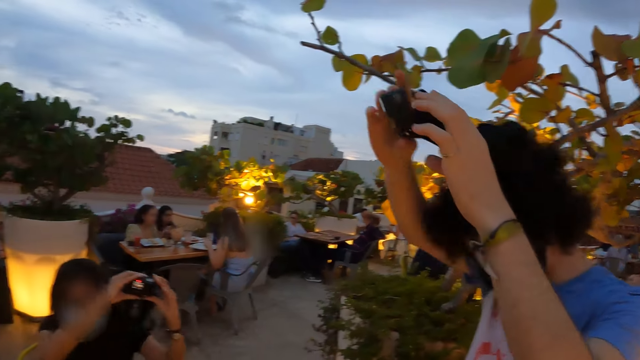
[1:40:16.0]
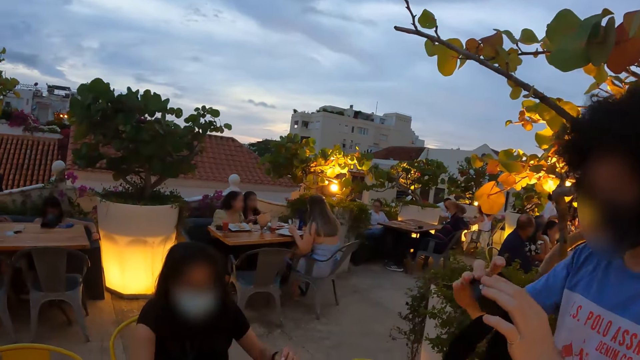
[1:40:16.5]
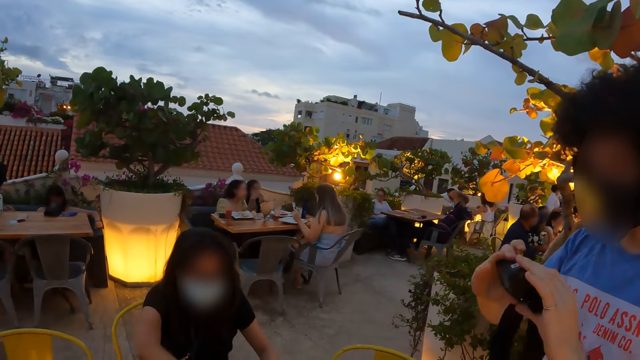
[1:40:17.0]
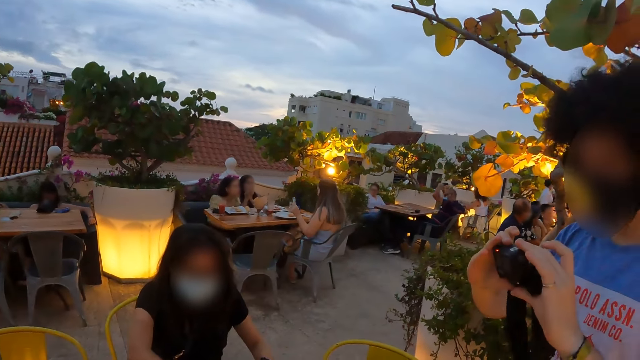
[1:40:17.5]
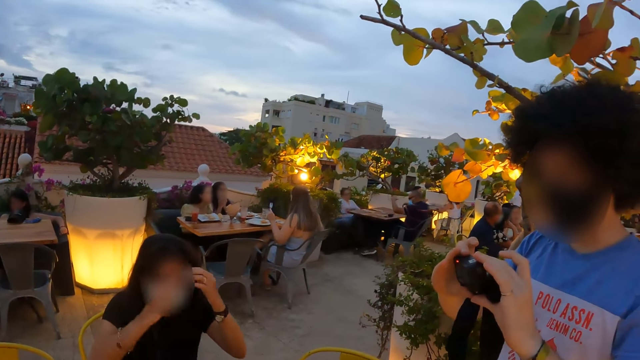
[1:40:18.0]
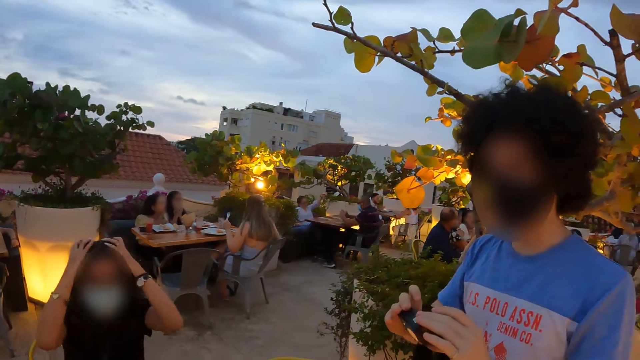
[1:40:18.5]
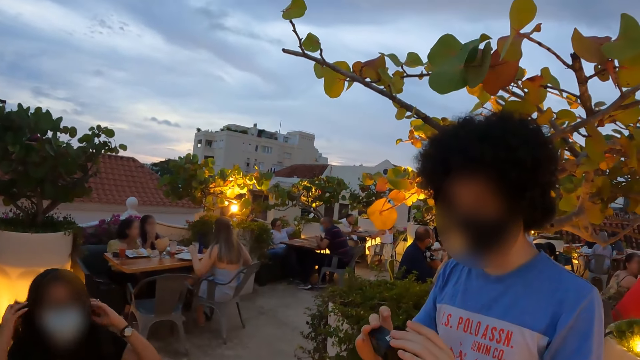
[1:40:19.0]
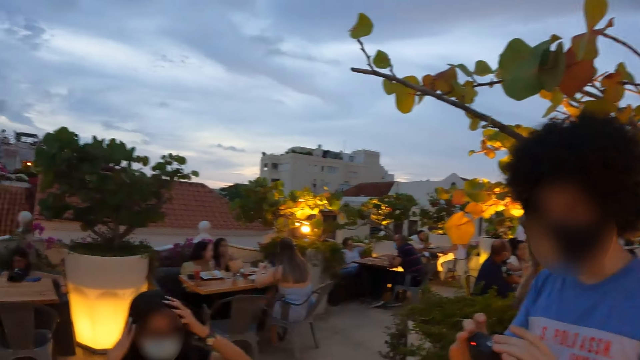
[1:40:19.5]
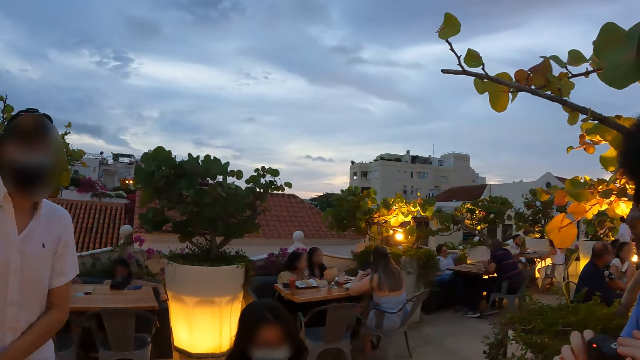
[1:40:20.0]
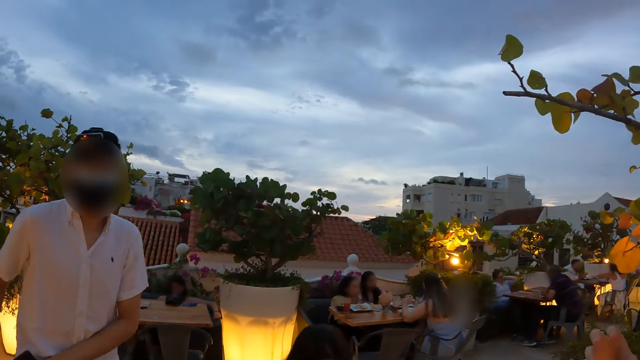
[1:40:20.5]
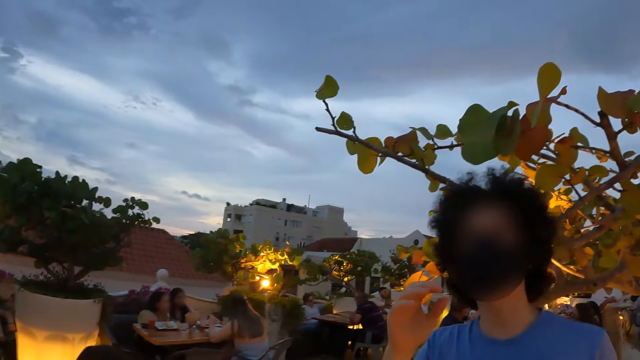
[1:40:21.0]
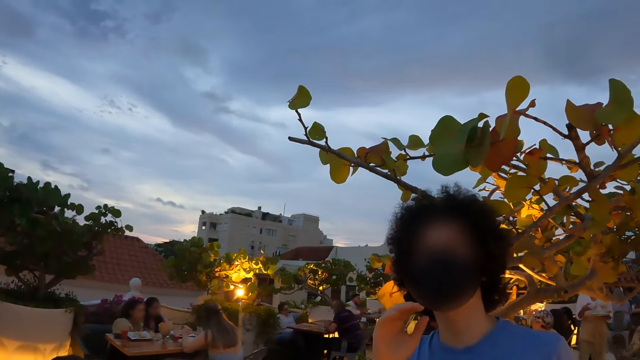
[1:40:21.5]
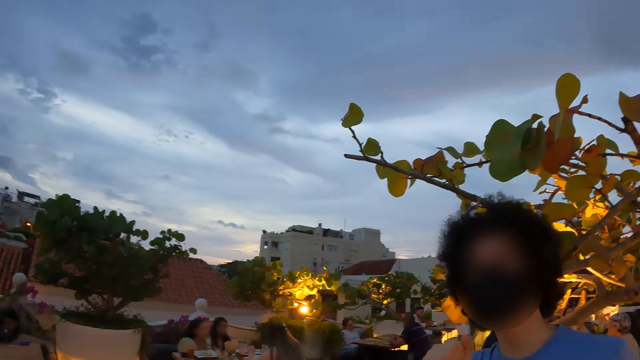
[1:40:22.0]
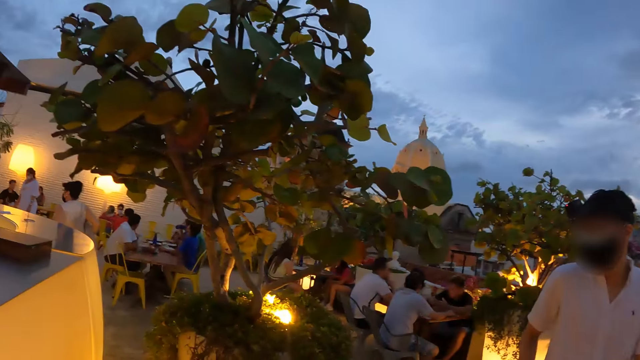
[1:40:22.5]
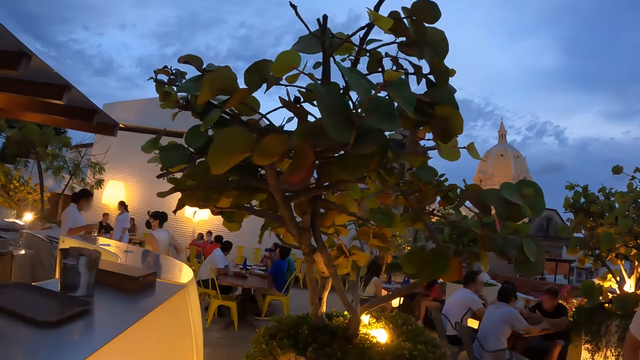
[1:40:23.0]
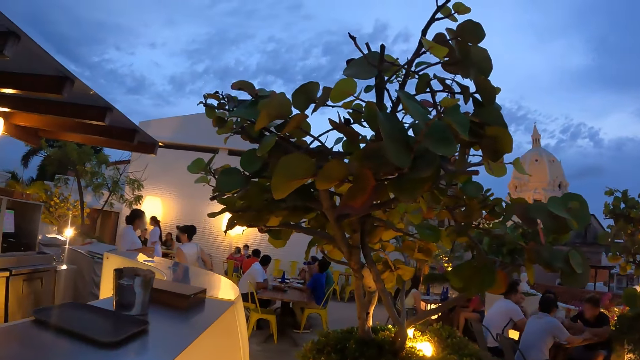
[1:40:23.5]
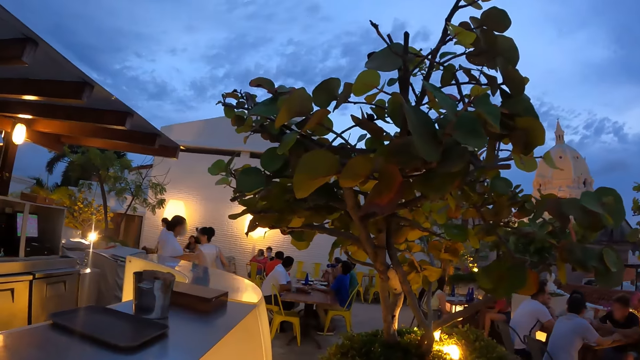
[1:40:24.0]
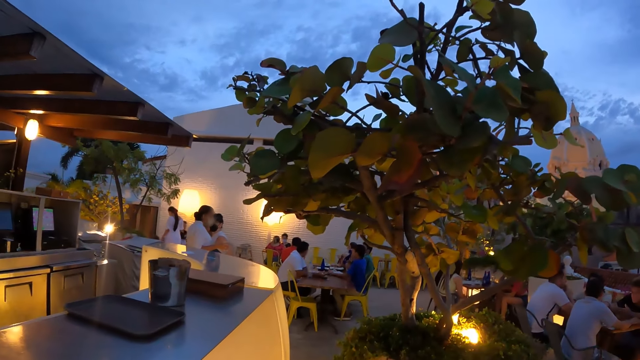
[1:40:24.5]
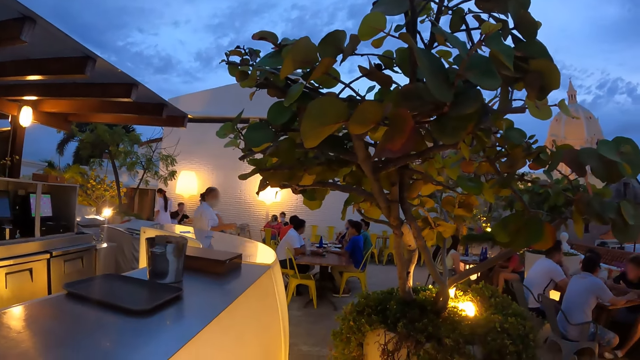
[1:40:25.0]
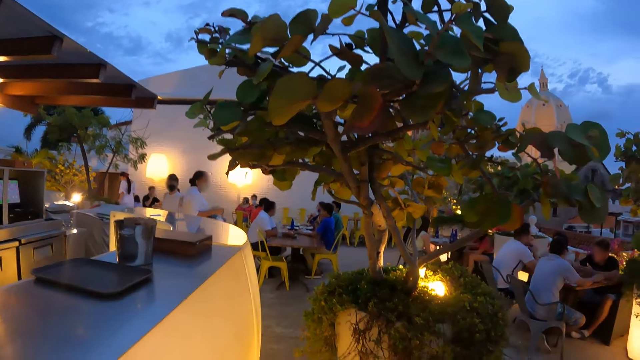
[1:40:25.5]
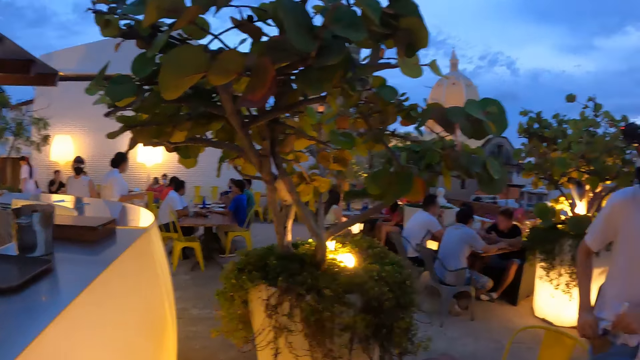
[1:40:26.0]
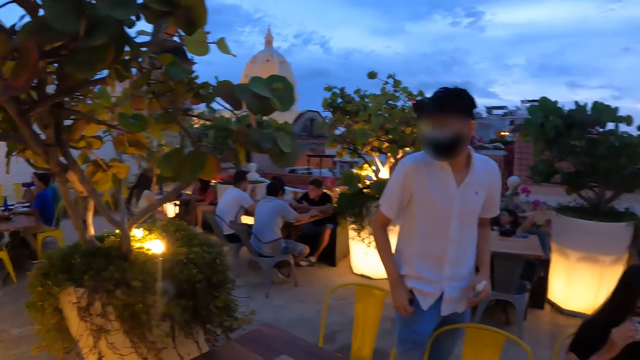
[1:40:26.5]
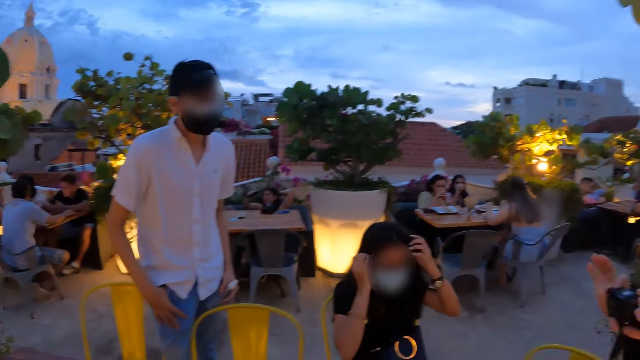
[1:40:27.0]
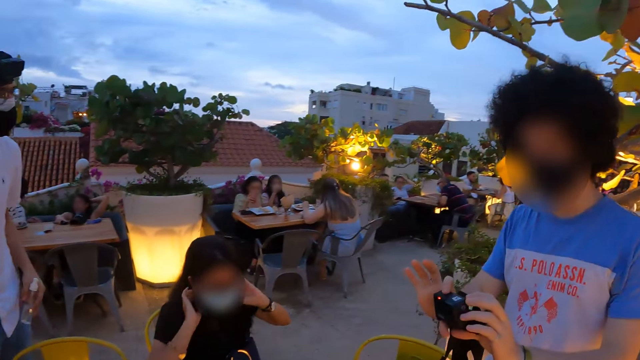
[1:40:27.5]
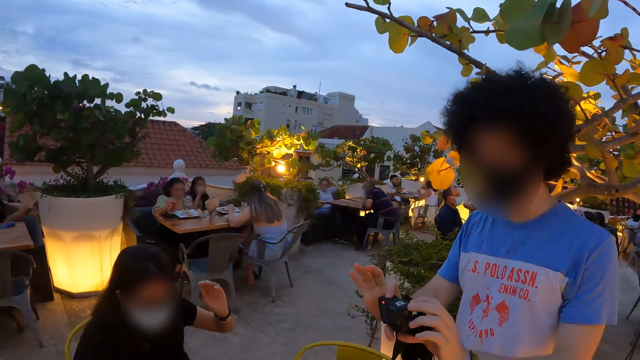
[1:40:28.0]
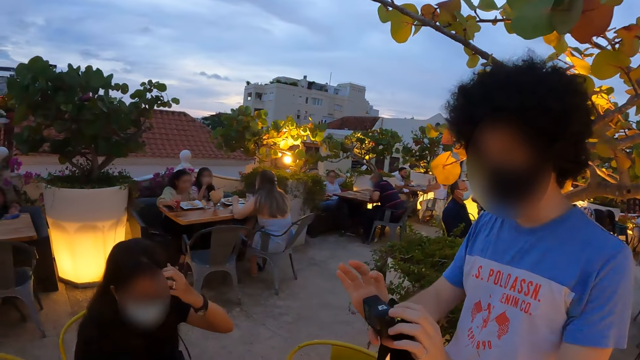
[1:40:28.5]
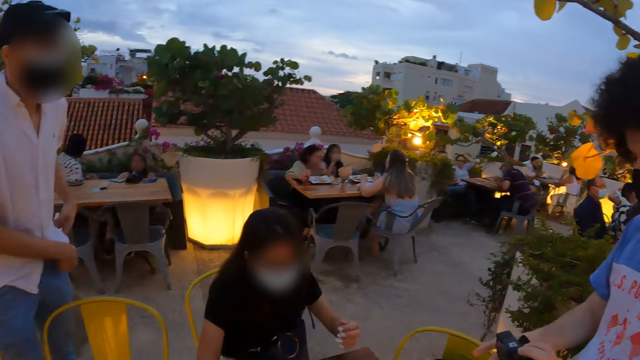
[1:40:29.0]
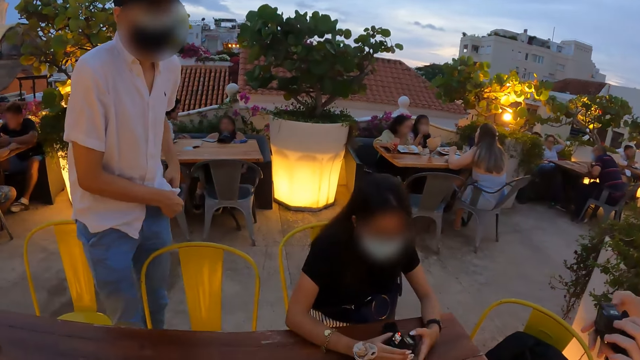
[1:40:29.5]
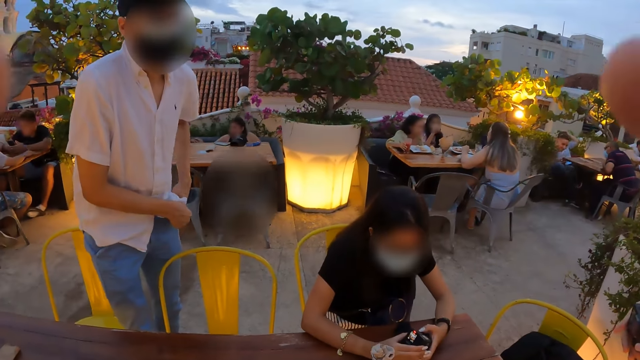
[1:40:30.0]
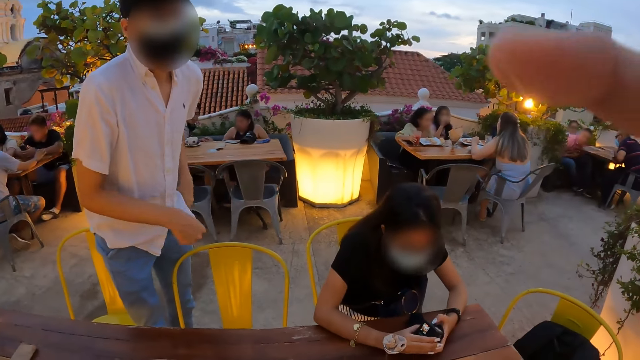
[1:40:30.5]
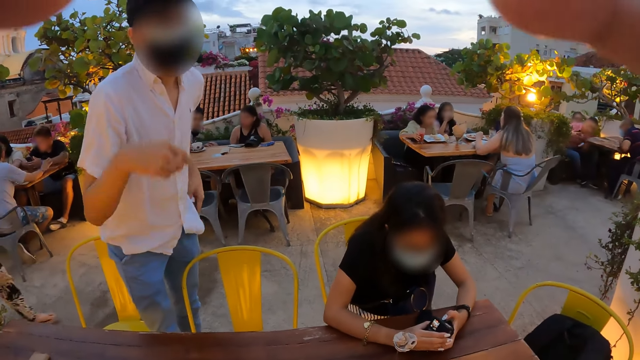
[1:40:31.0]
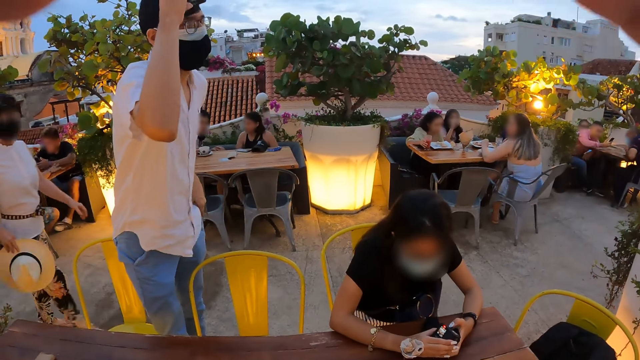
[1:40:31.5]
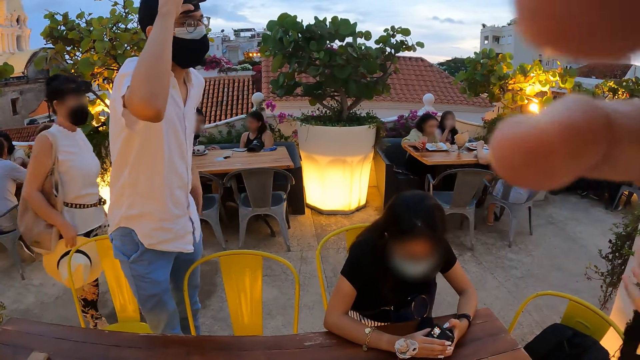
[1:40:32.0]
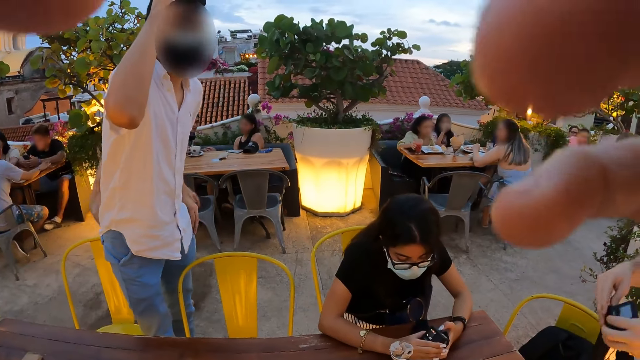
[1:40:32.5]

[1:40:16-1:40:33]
A man stares at the camera. He holds the camera with both hands and raises his right hand. He interacts with the camera wearer. The camera wearer looks around. The man operates the camera. He presses the camera with his right hand. The camera wearer interacts with the man. She adjusts the camera with her hands.
